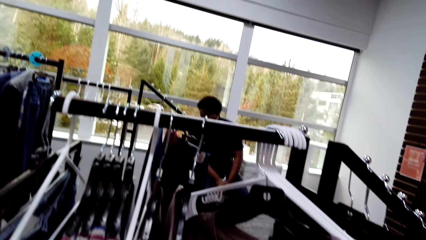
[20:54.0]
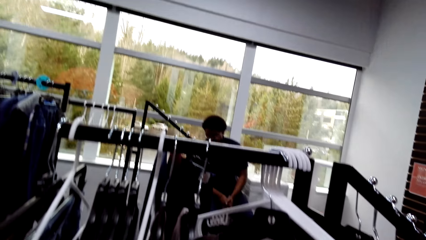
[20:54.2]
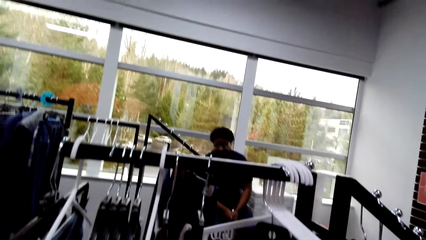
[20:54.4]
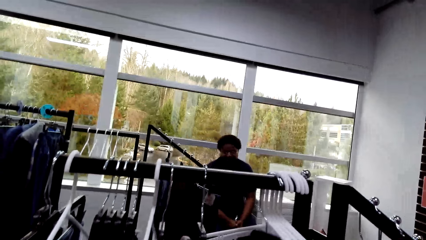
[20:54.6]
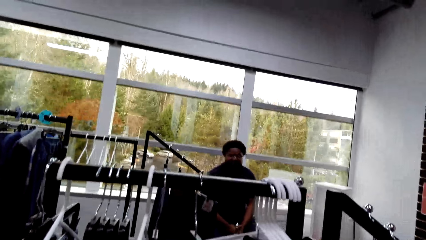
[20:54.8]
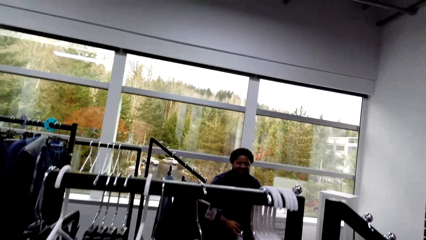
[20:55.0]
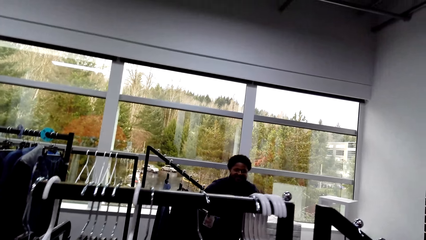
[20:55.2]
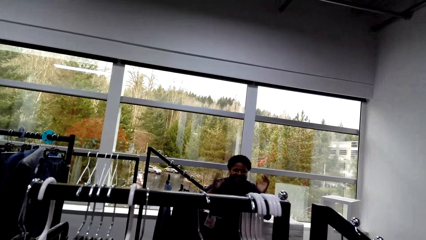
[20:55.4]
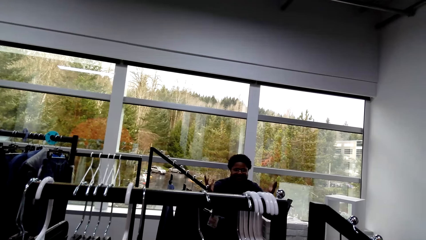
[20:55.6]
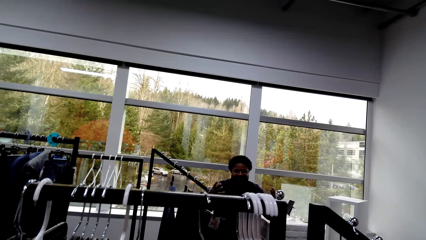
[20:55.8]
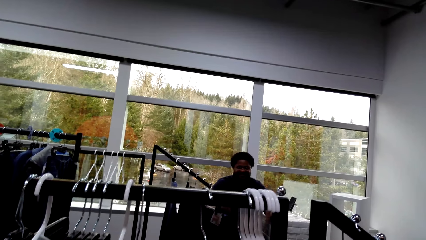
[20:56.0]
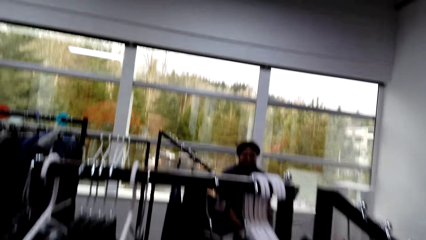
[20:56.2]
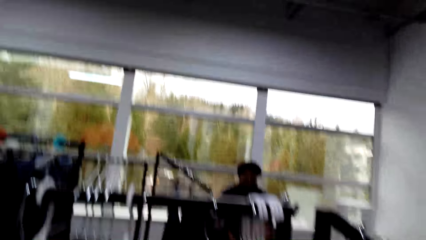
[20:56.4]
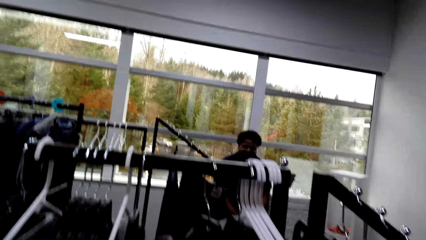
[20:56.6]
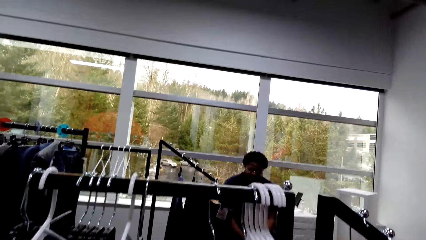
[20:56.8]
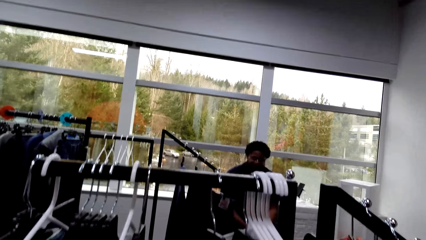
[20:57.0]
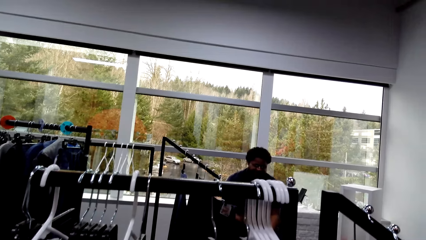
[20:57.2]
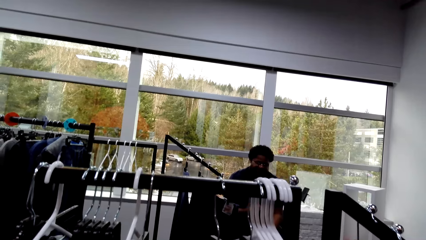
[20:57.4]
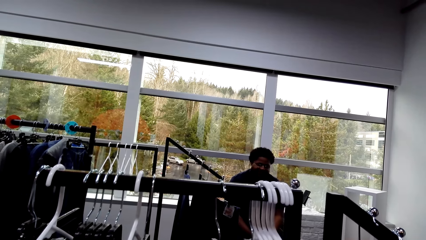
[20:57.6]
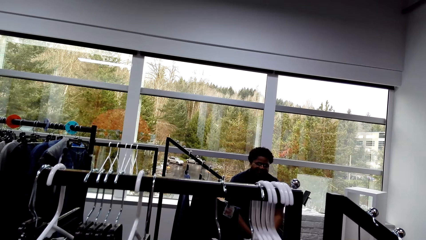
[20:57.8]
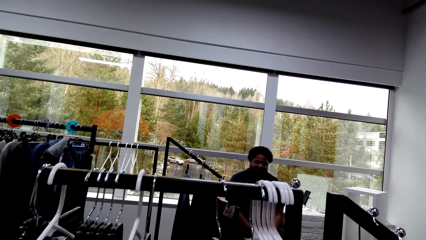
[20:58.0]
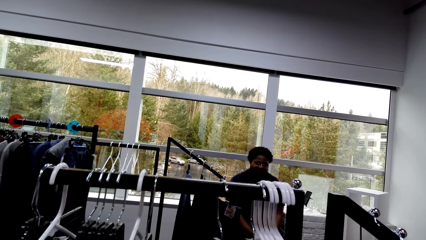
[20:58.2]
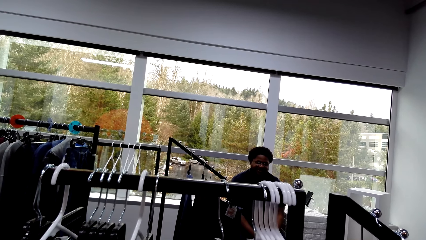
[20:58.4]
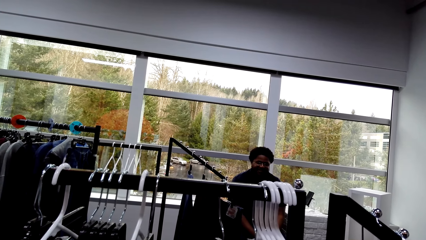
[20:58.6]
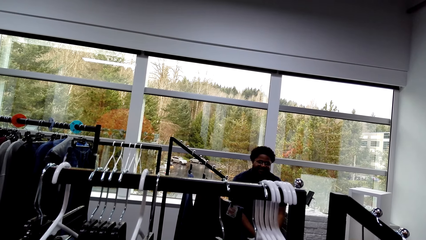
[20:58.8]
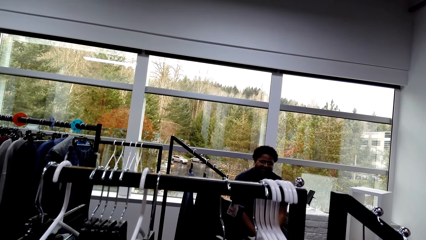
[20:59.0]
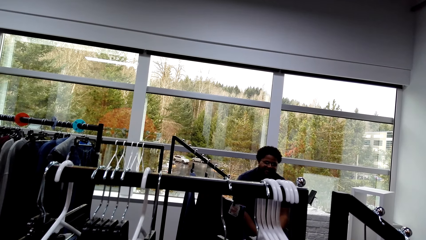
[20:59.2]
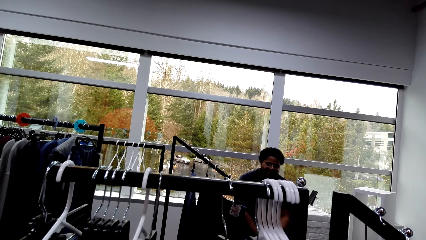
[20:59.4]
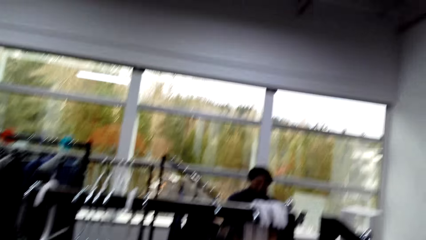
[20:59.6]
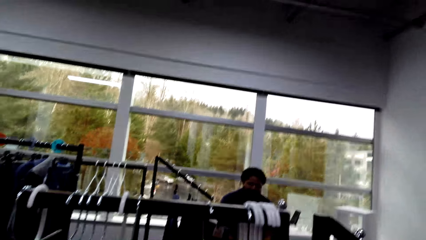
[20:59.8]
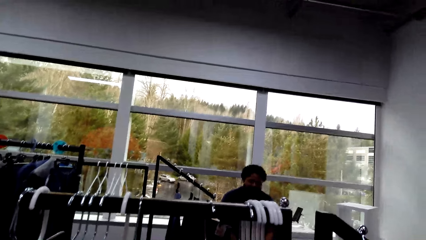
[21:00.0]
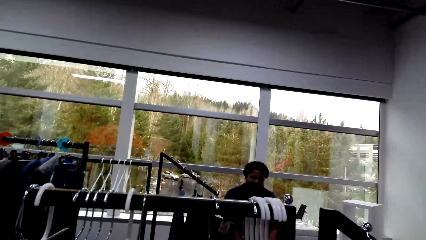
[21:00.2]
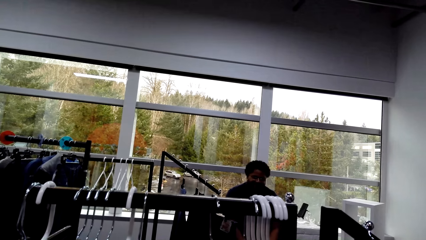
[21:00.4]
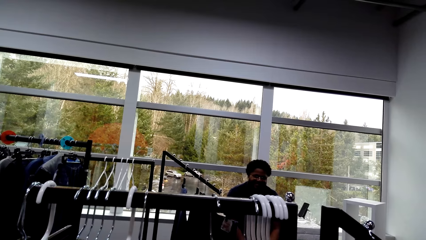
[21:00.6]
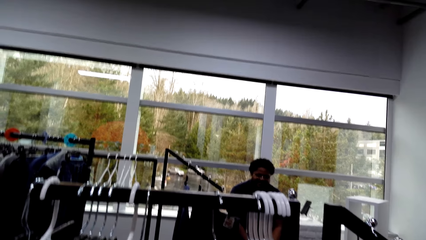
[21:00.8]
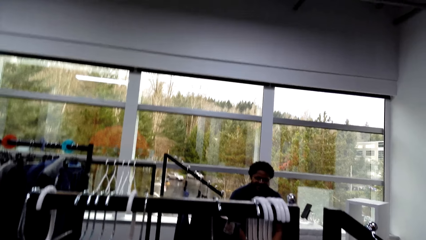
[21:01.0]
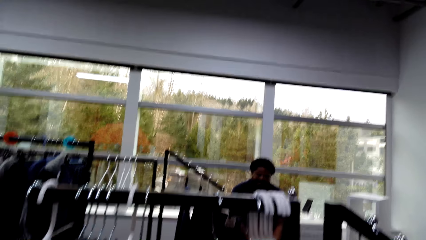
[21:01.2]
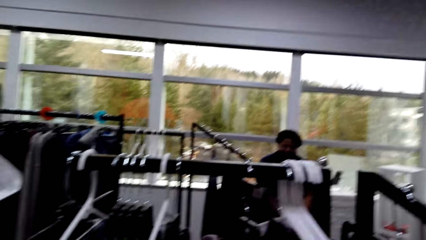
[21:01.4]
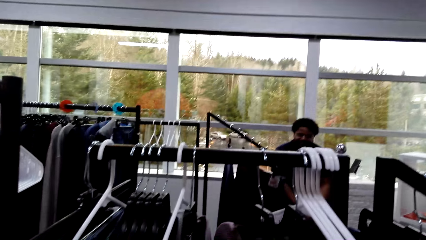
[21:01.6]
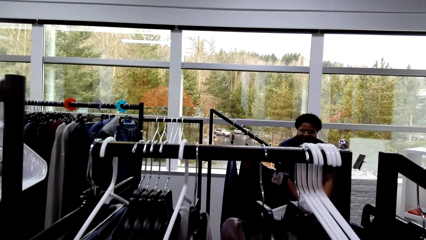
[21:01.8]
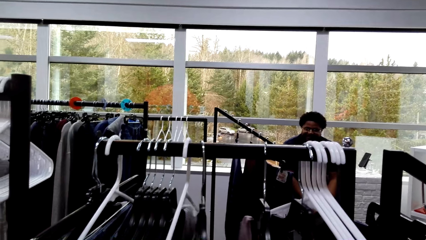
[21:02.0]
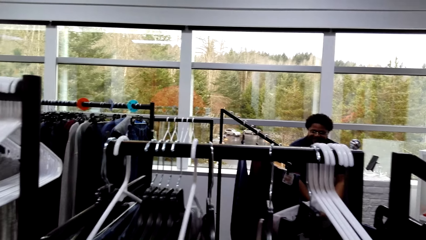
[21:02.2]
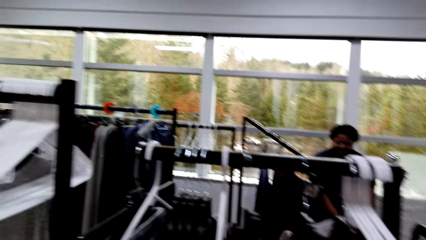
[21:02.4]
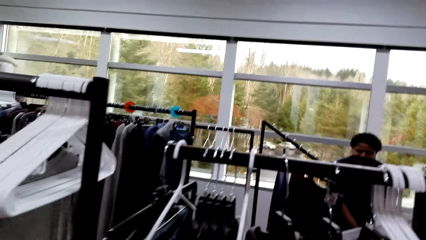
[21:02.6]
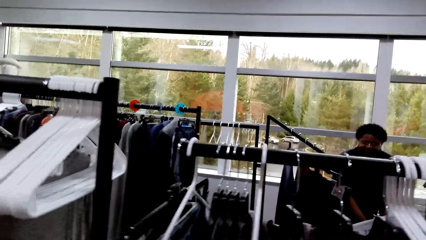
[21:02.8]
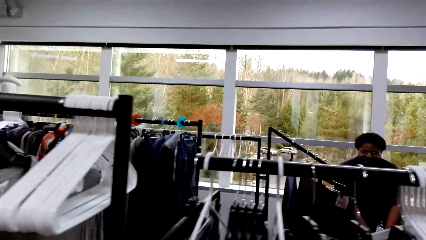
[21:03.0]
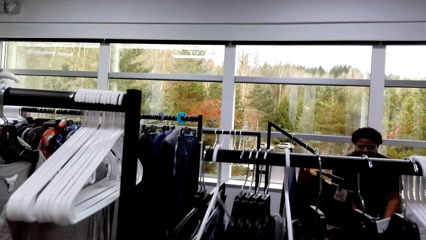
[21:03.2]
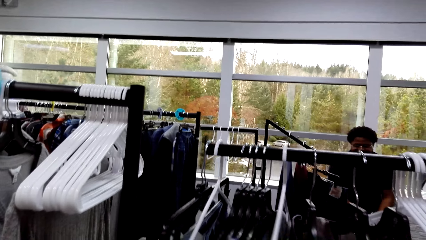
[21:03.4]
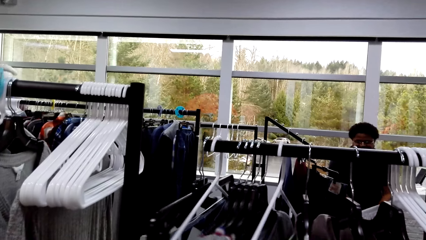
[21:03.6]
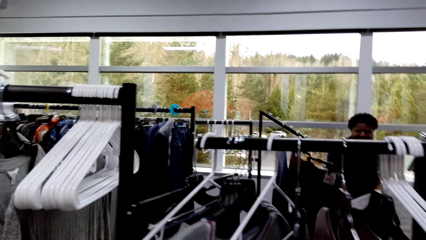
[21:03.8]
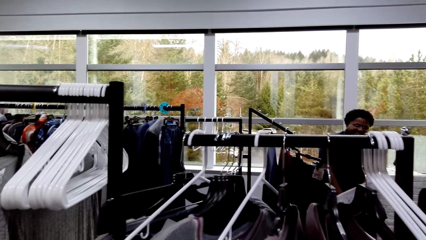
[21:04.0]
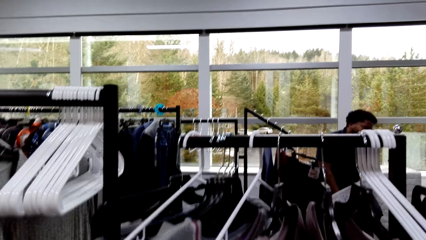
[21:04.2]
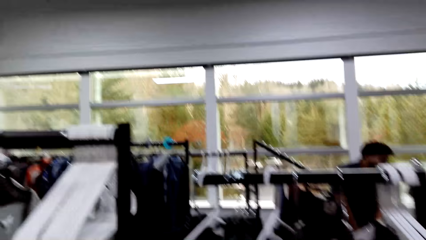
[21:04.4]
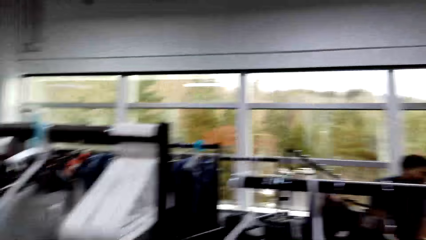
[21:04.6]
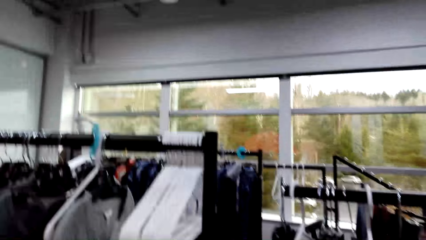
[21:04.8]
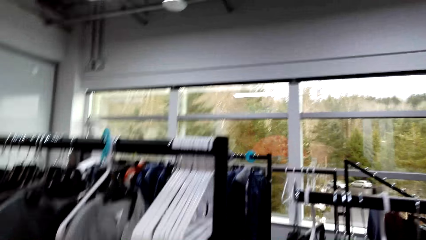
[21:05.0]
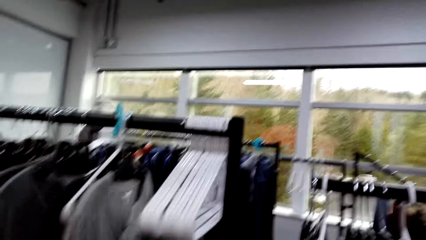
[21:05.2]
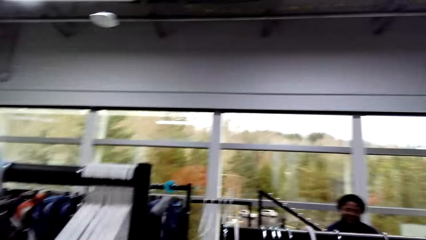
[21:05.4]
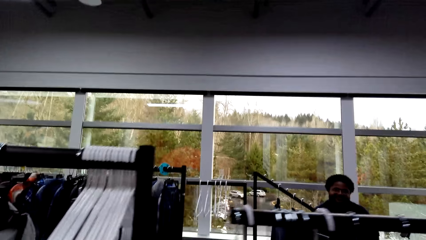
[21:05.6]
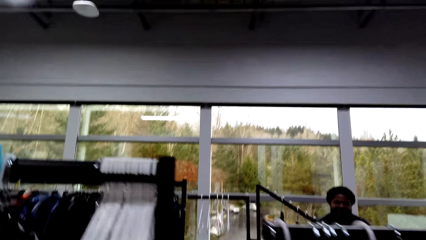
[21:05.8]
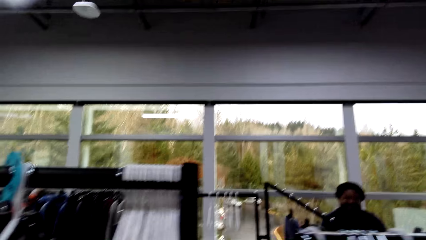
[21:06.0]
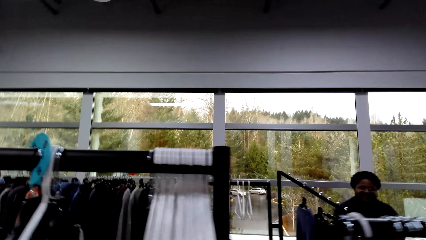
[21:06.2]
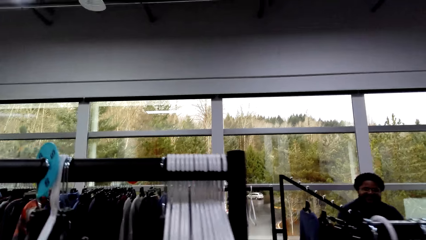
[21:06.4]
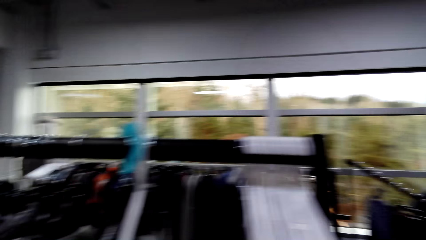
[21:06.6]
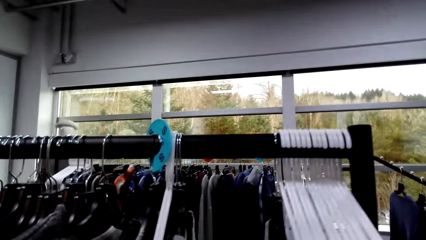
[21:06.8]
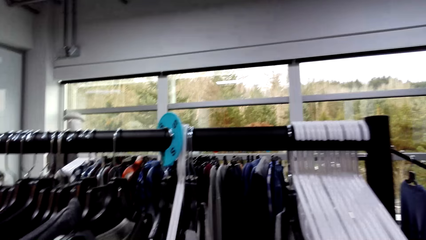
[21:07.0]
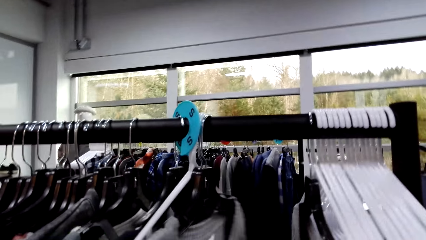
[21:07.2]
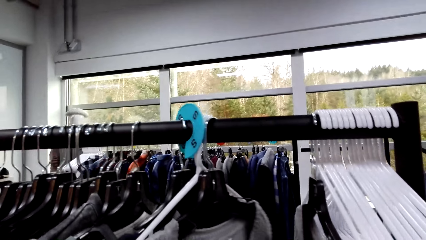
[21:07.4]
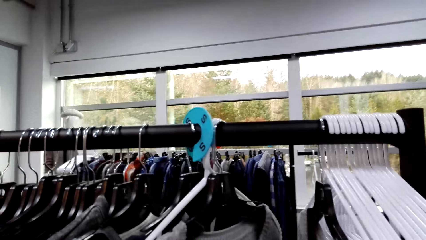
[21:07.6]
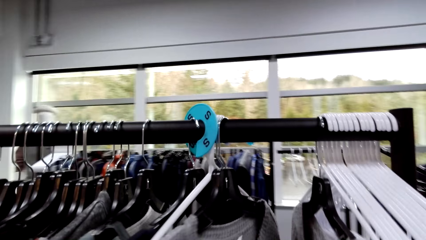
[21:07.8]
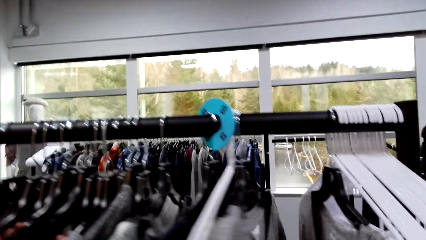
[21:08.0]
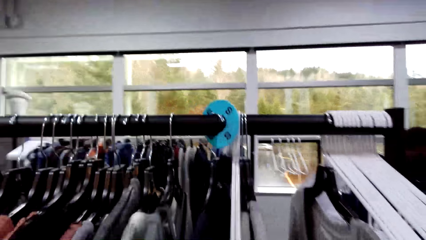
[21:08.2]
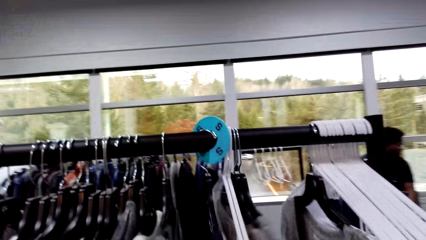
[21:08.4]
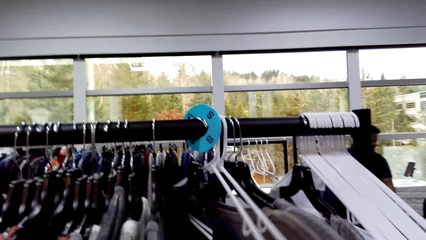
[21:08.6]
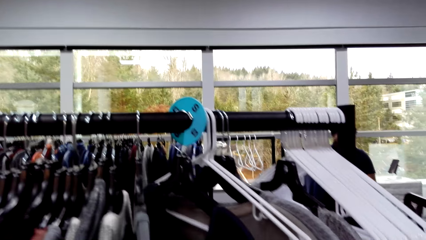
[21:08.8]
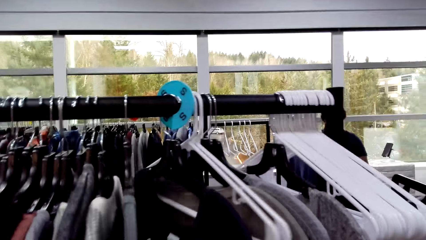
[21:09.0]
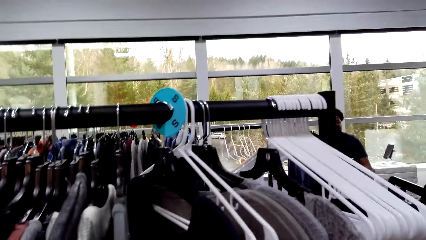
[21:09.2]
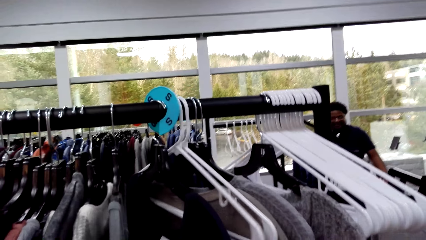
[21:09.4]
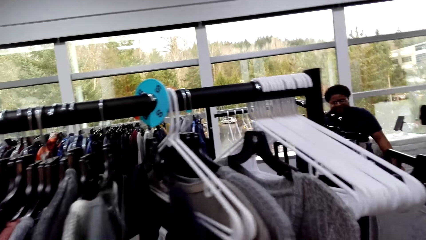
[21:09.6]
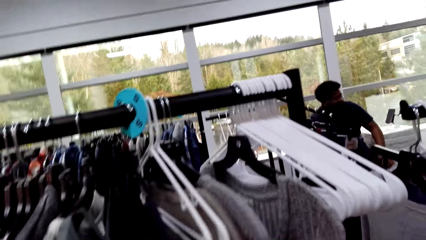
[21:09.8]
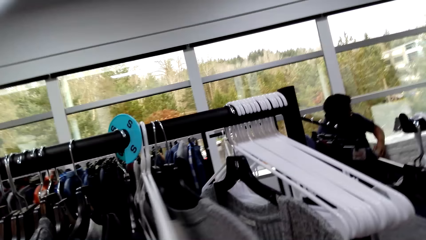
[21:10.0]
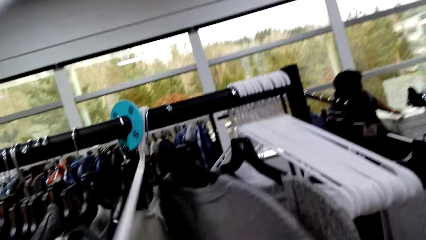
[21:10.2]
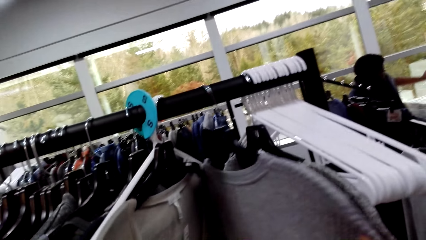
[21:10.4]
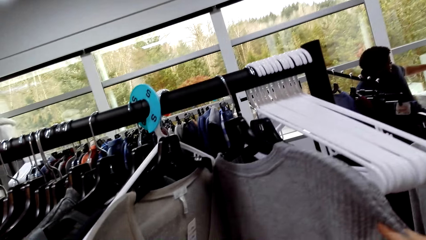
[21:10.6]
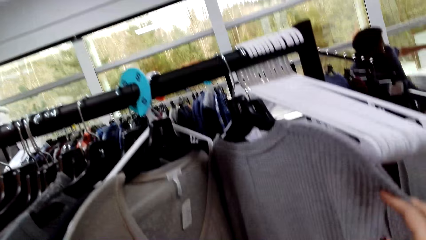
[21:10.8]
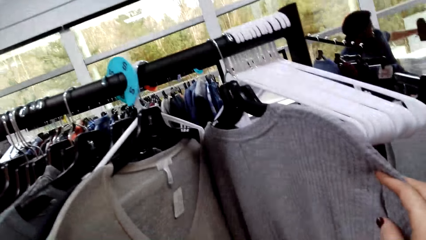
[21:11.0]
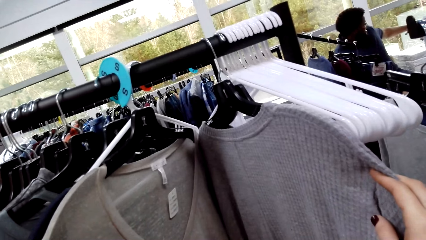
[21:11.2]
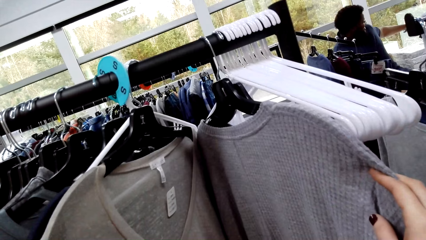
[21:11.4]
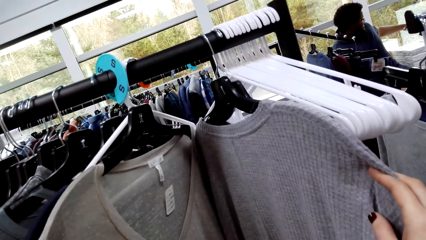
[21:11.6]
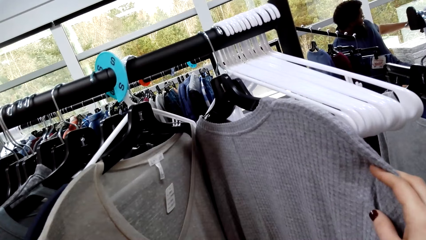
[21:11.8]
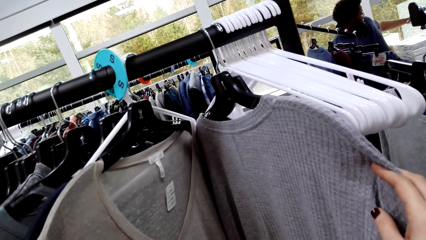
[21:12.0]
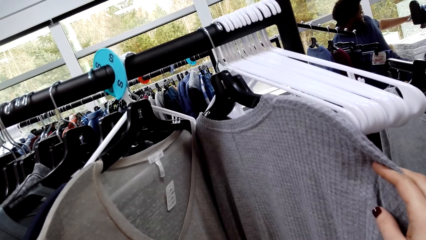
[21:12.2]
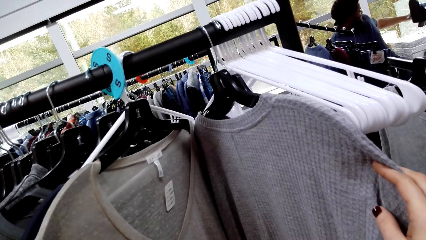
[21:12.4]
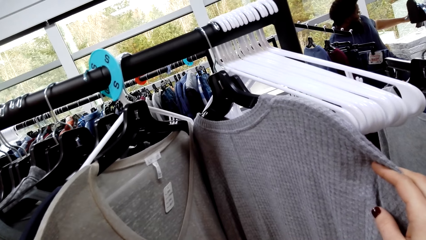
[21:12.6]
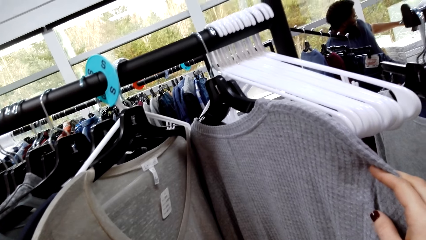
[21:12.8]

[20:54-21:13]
A man gestures with his hands. The camera wearer talks to the man. They look at the clothes. They hold the clothes.
